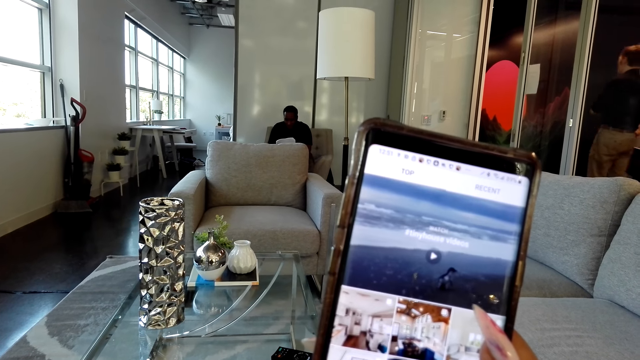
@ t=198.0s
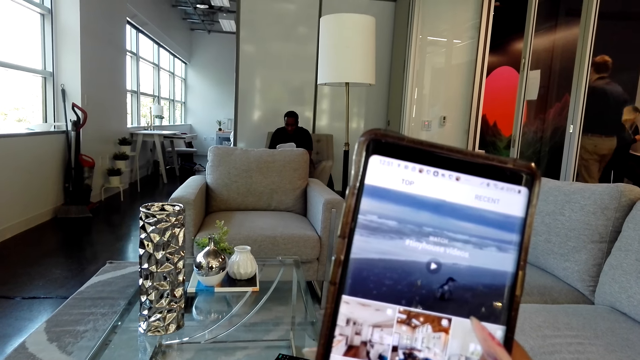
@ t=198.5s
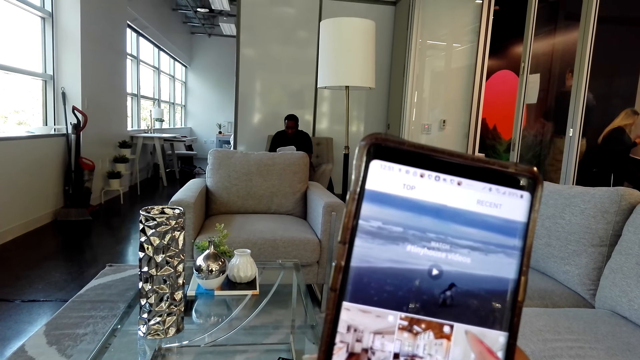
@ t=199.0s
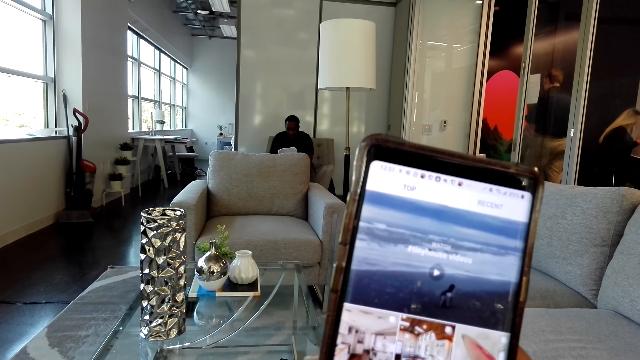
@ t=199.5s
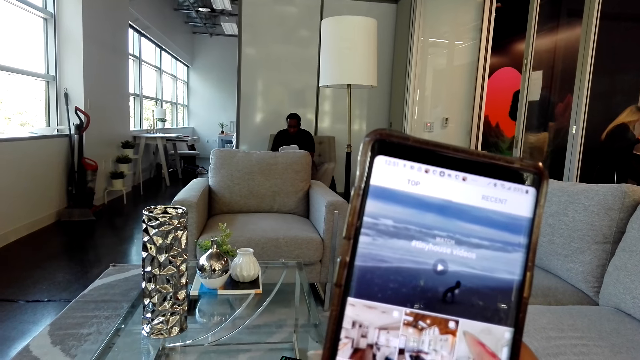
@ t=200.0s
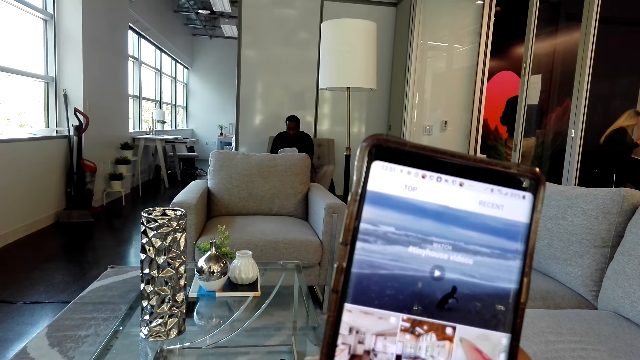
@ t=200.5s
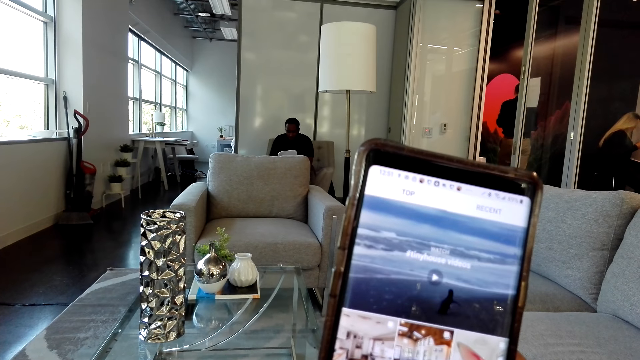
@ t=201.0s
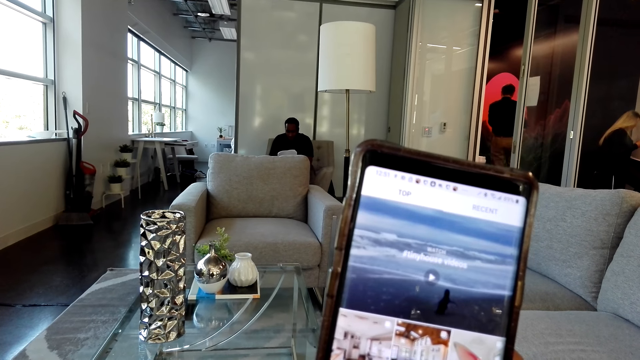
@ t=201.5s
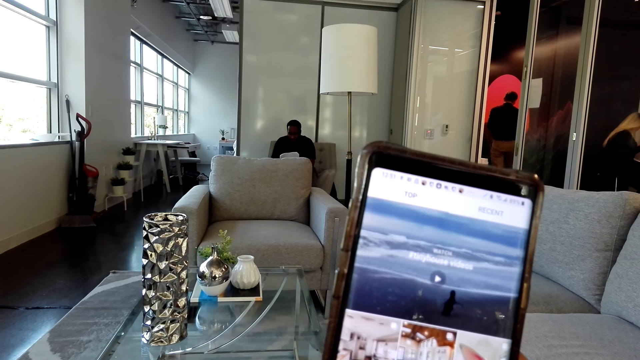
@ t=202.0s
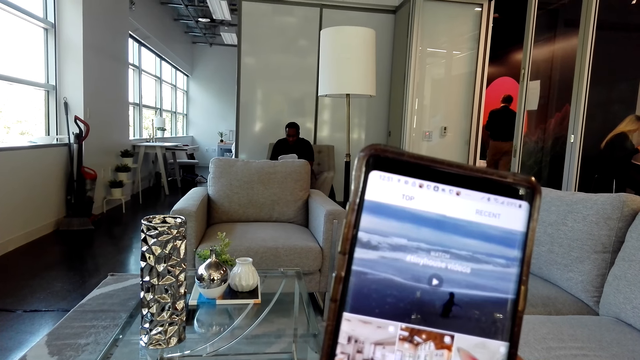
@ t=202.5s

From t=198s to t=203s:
The camera wearer stares at the phone.

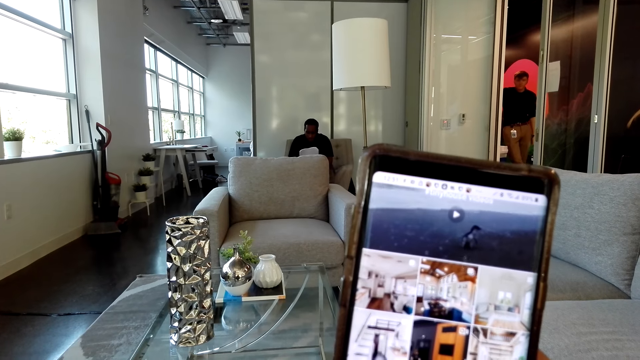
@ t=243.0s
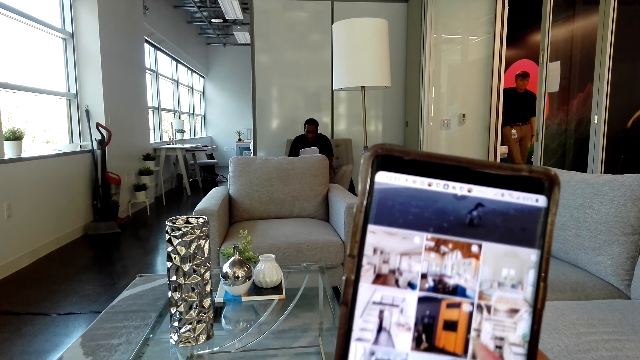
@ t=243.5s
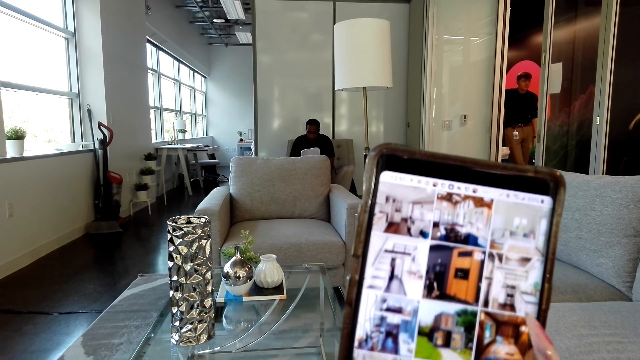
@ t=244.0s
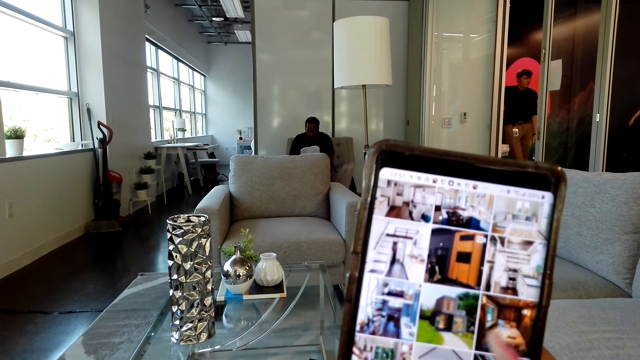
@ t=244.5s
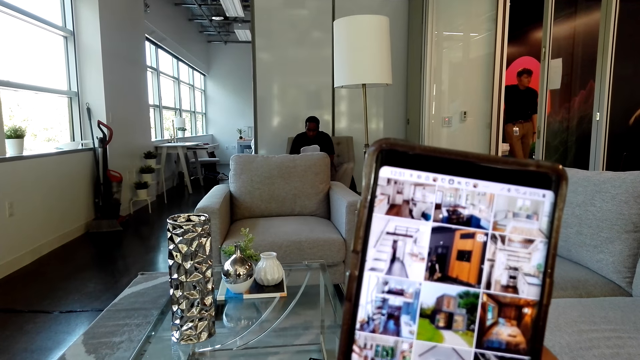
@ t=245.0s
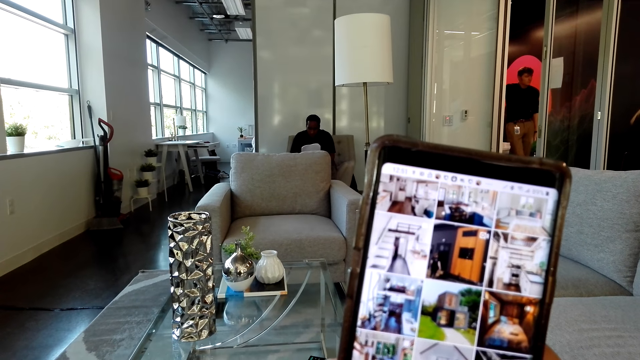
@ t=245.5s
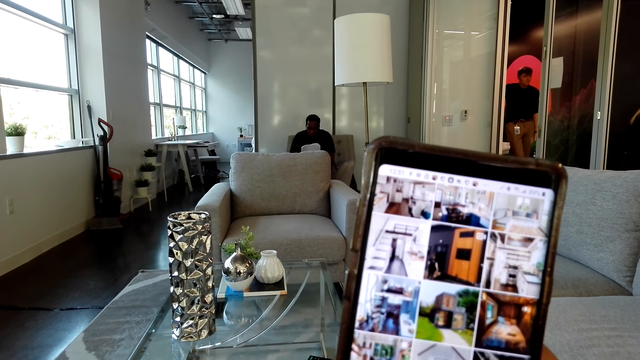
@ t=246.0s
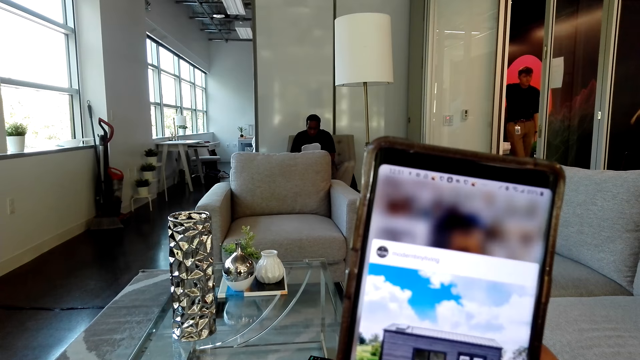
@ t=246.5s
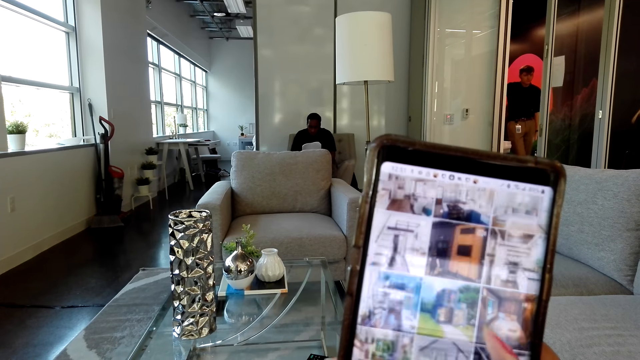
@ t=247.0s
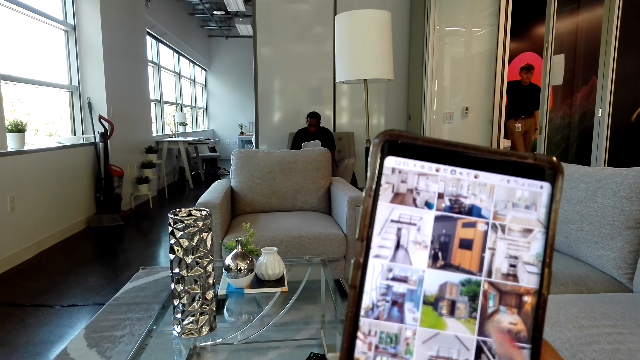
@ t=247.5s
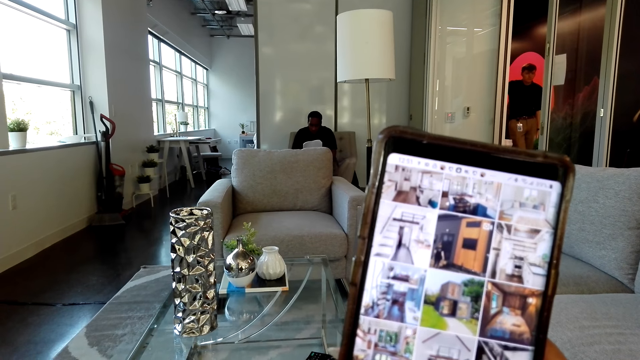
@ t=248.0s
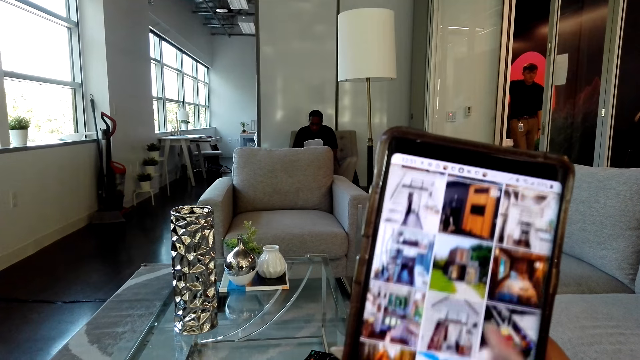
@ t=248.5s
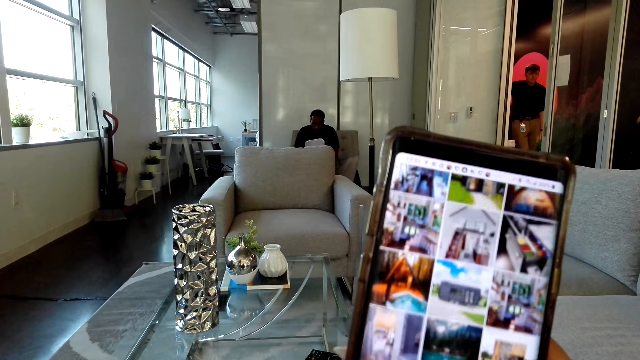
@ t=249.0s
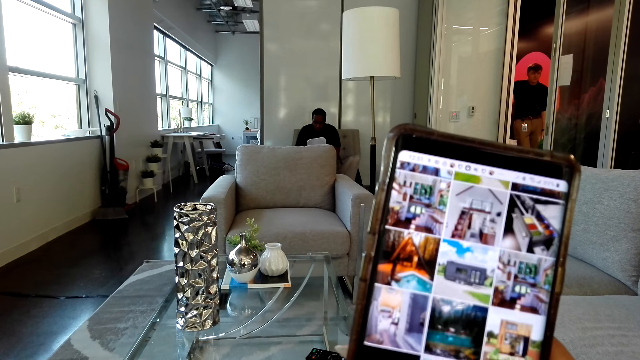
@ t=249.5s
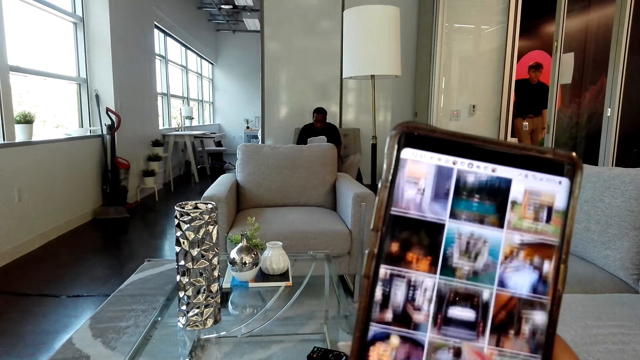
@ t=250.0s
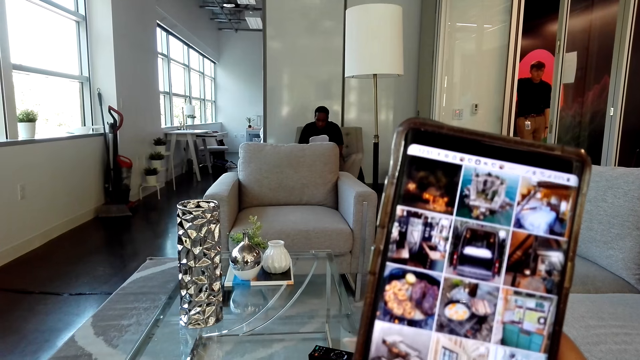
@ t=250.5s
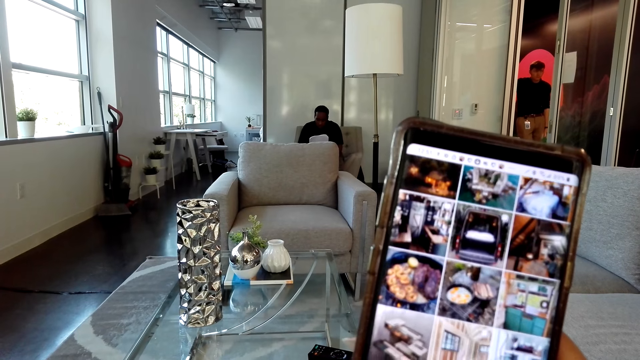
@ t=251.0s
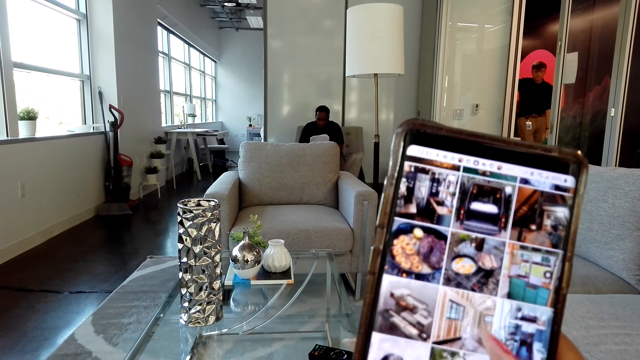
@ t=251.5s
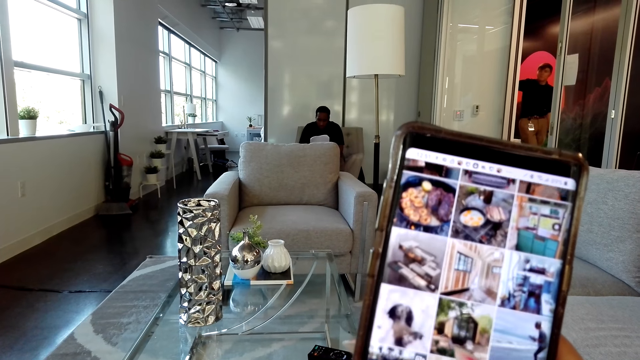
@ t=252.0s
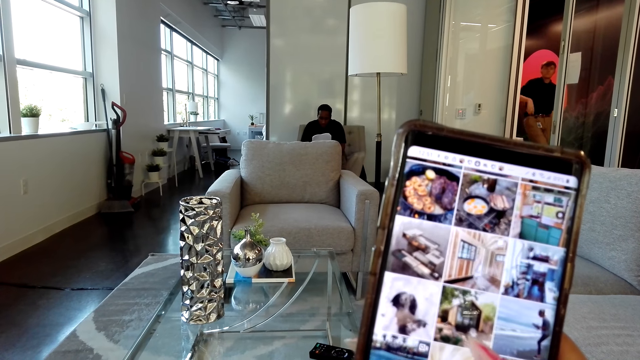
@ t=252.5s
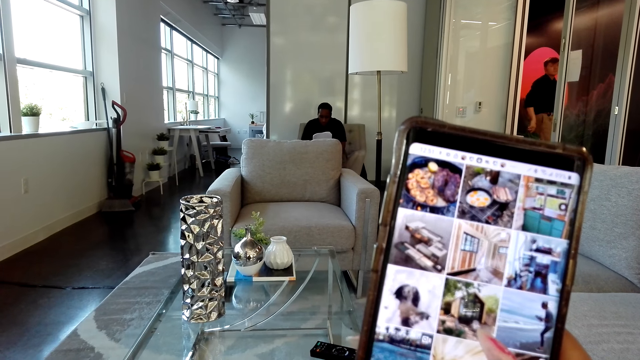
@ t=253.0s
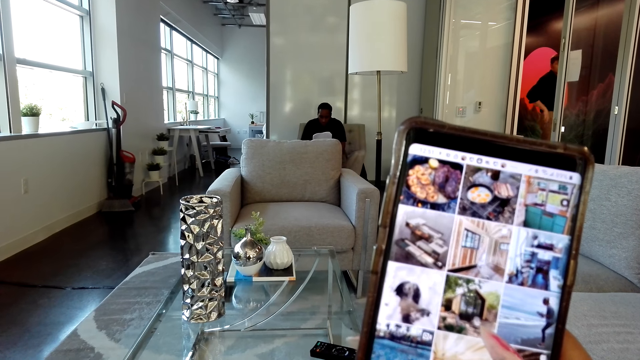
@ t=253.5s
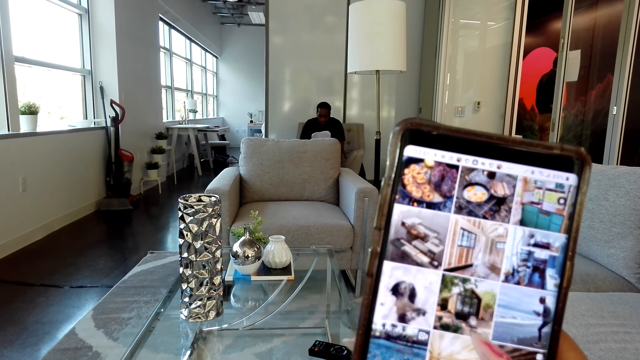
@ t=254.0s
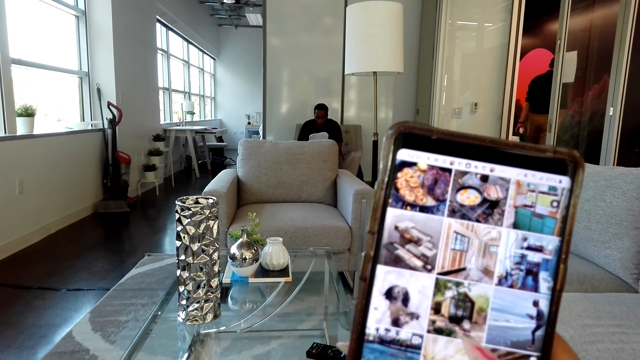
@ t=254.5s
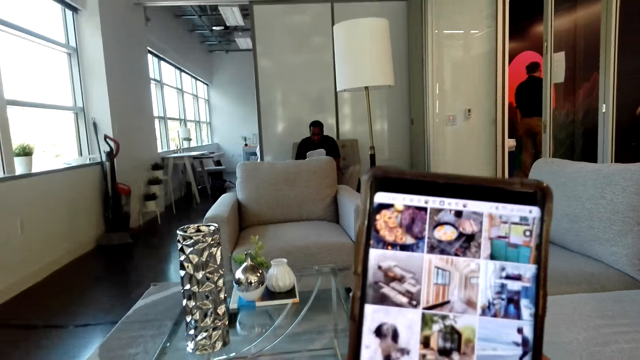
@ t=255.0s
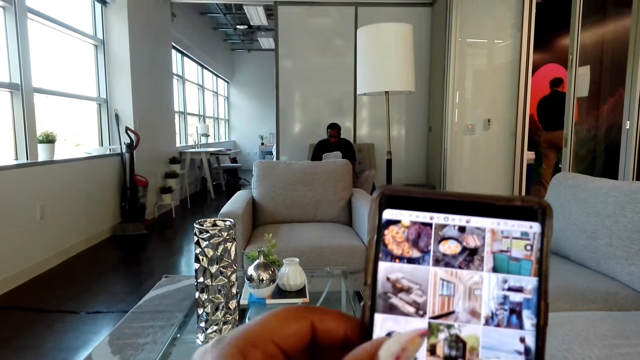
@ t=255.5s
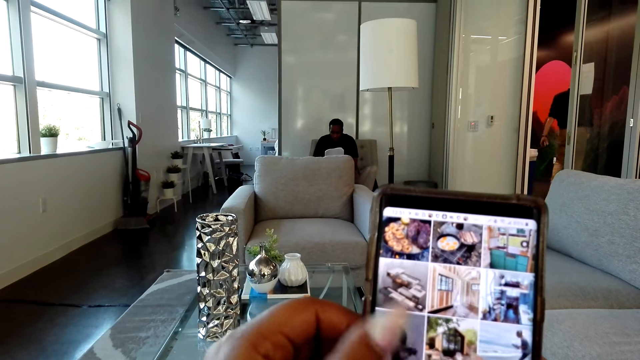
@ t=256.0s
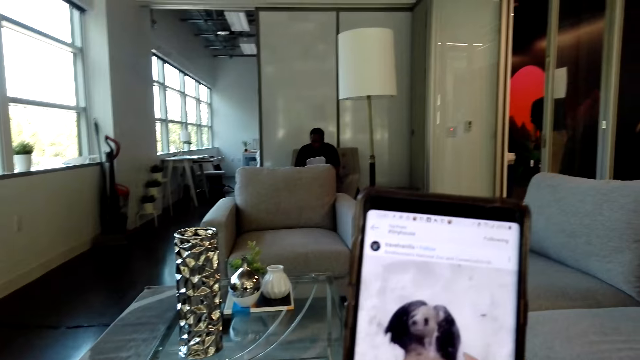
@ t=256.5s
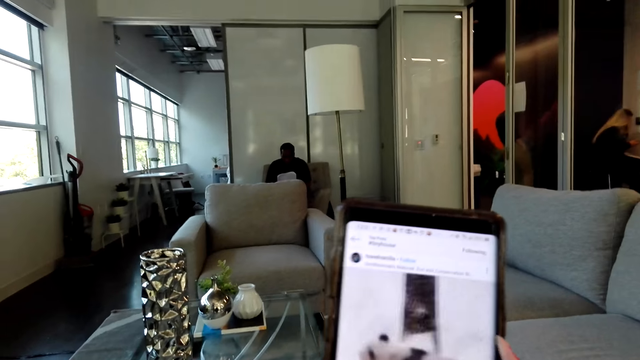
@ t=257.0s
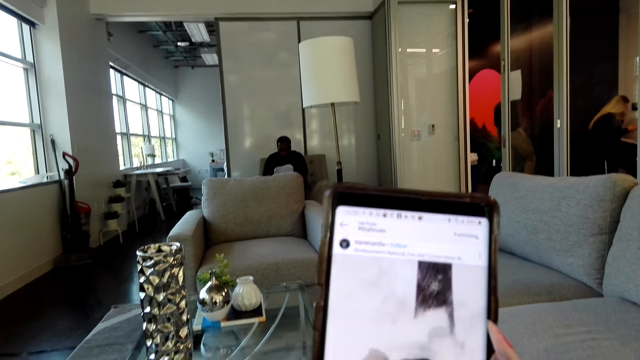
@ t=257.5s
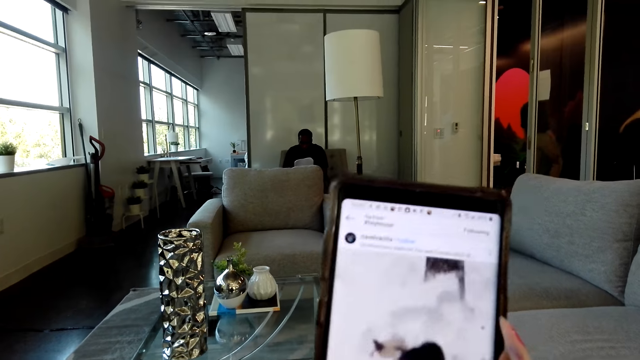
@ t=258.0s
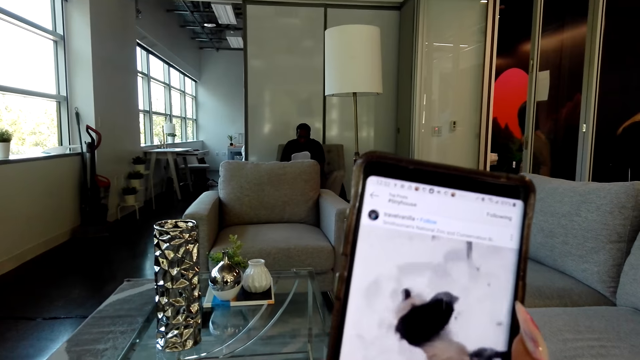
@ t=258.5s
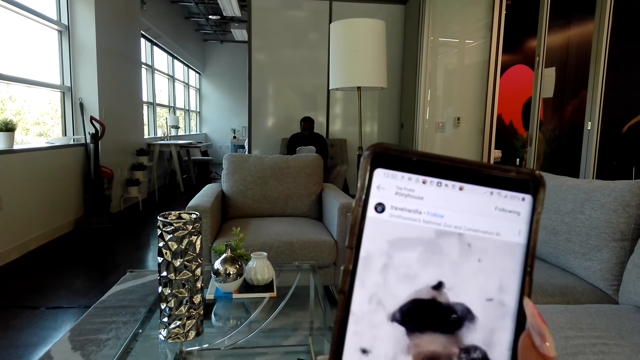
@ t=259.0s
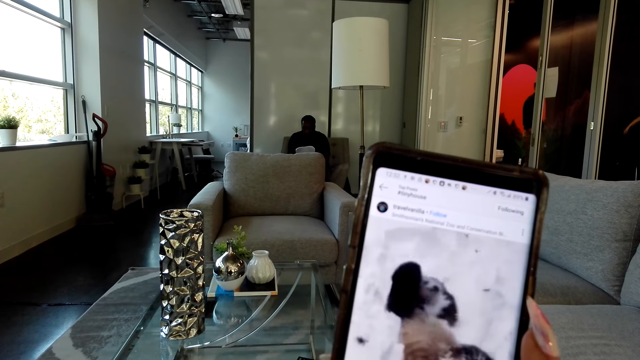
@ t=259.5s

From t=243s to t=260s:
The camera wearer operates the phone.
